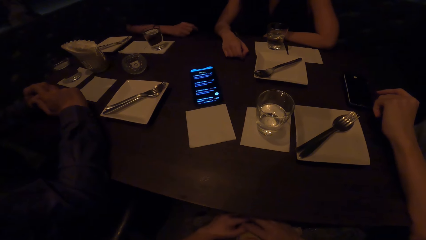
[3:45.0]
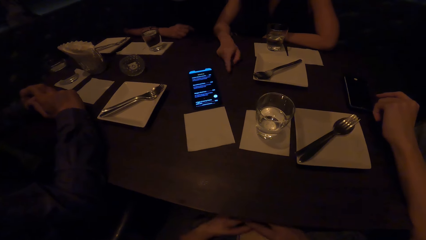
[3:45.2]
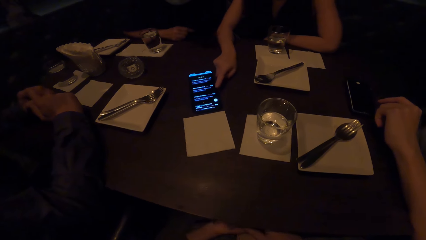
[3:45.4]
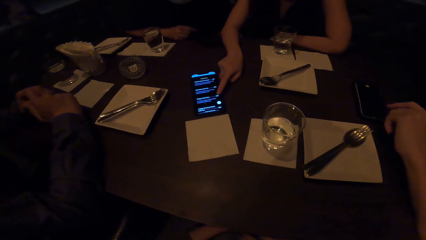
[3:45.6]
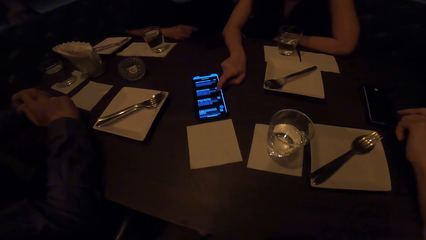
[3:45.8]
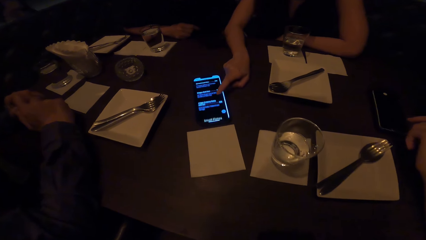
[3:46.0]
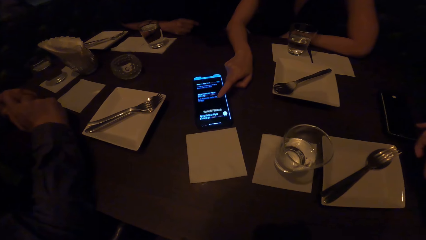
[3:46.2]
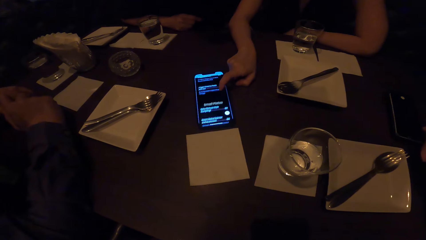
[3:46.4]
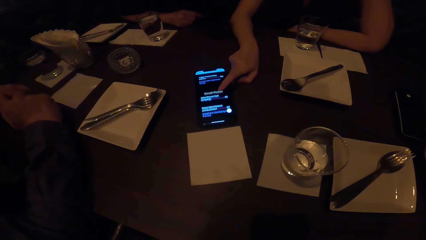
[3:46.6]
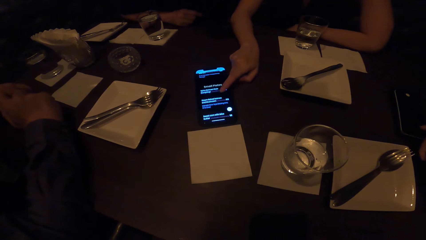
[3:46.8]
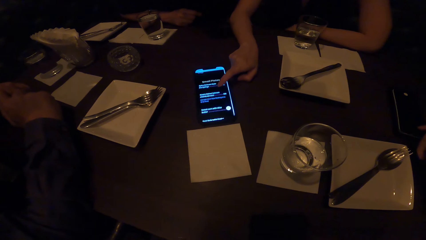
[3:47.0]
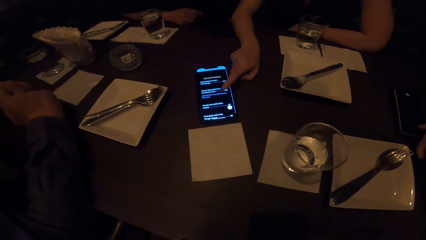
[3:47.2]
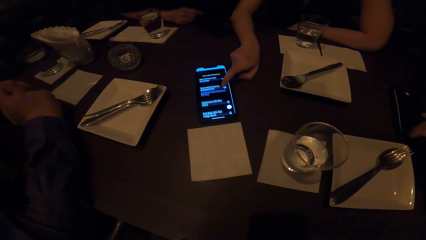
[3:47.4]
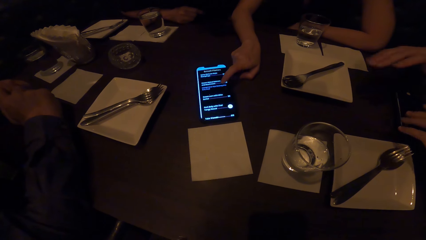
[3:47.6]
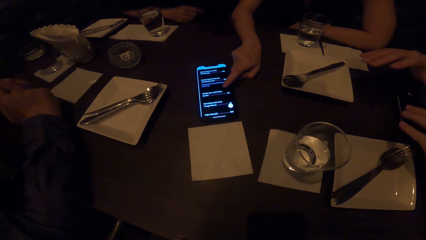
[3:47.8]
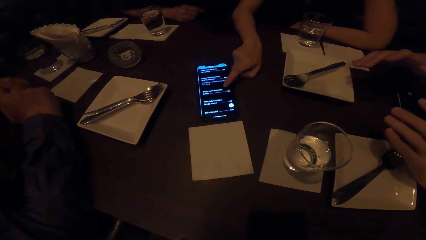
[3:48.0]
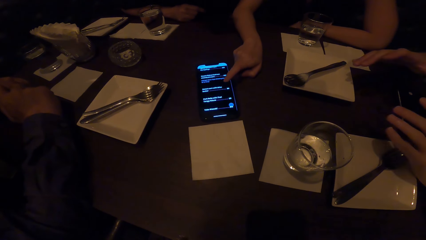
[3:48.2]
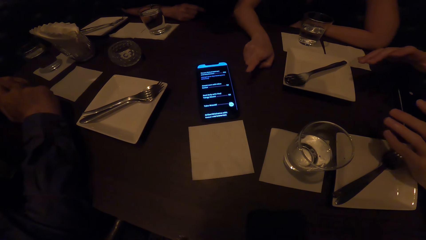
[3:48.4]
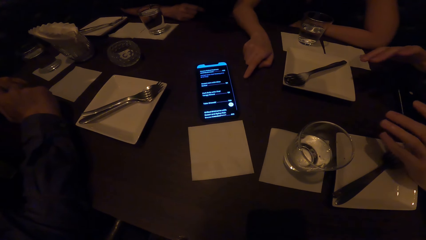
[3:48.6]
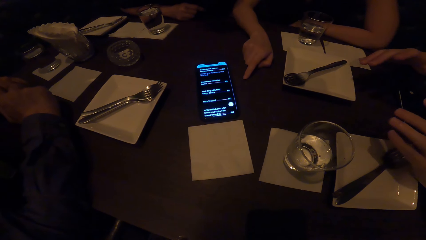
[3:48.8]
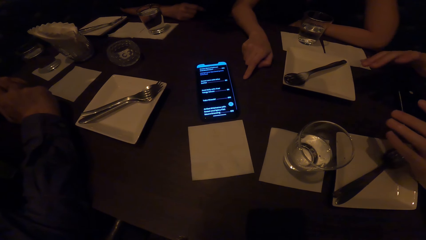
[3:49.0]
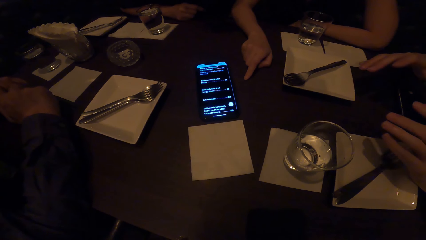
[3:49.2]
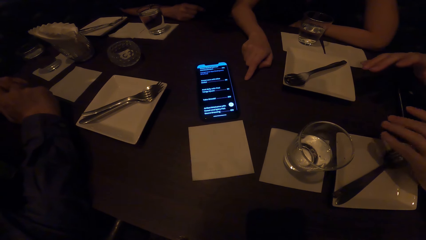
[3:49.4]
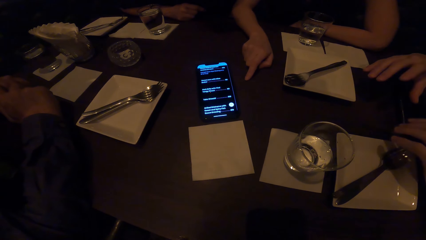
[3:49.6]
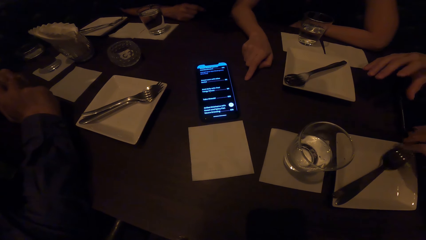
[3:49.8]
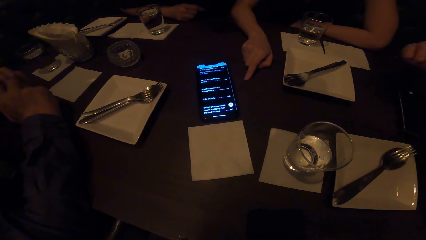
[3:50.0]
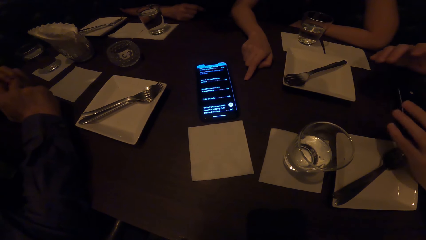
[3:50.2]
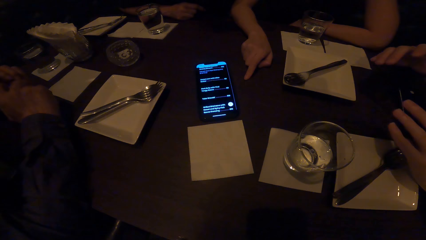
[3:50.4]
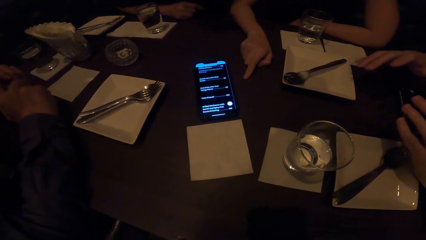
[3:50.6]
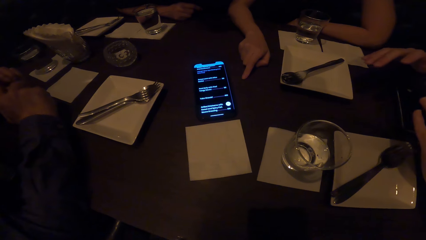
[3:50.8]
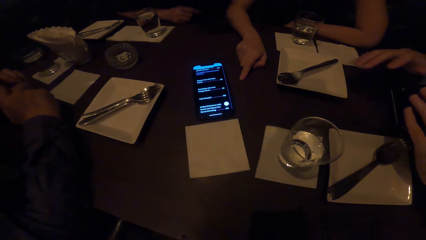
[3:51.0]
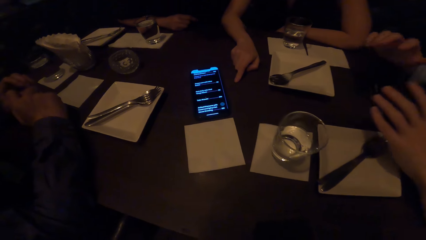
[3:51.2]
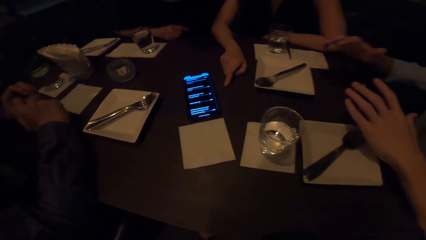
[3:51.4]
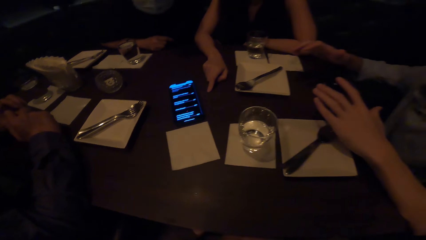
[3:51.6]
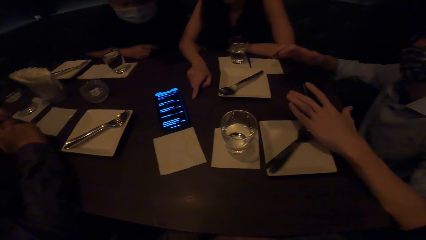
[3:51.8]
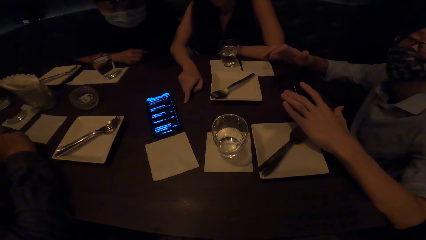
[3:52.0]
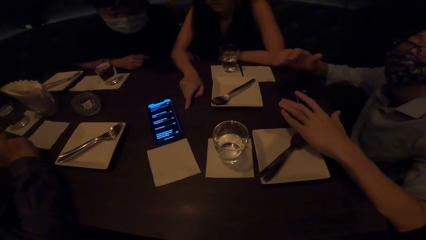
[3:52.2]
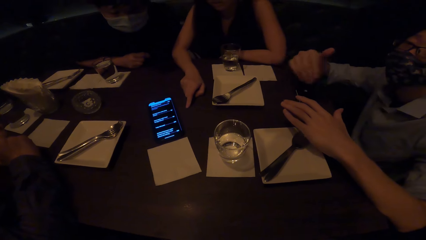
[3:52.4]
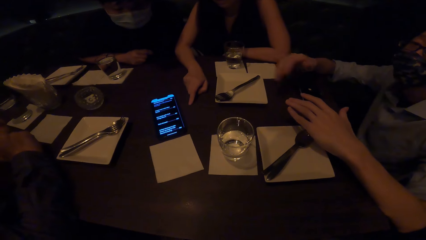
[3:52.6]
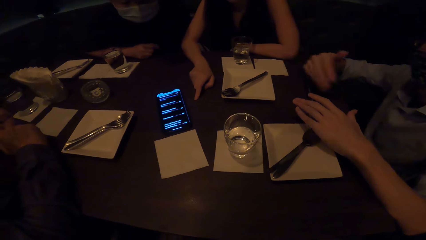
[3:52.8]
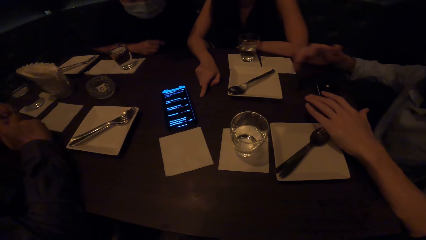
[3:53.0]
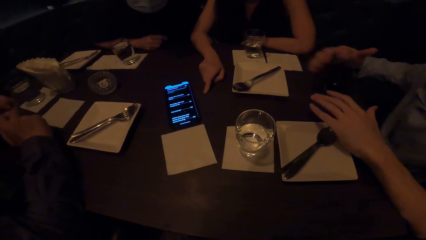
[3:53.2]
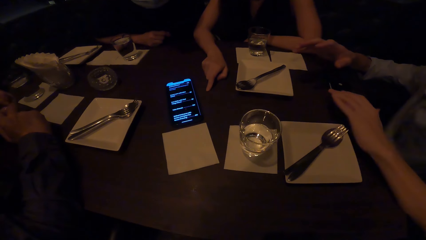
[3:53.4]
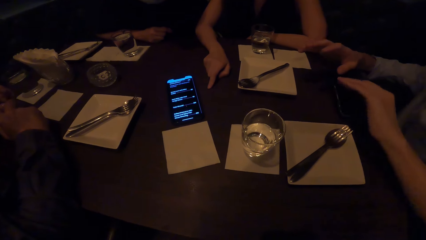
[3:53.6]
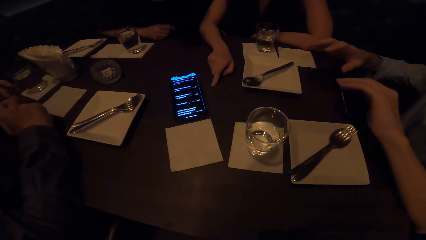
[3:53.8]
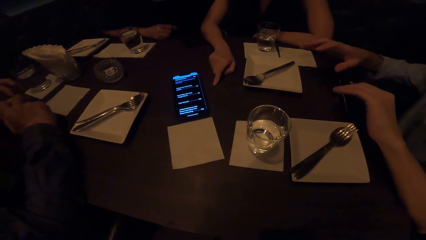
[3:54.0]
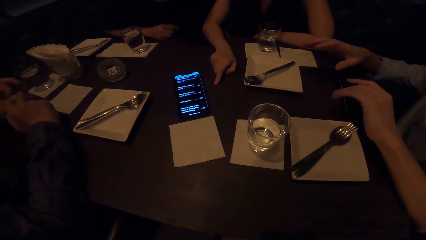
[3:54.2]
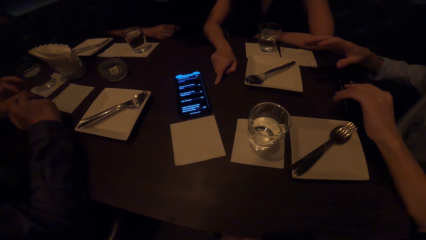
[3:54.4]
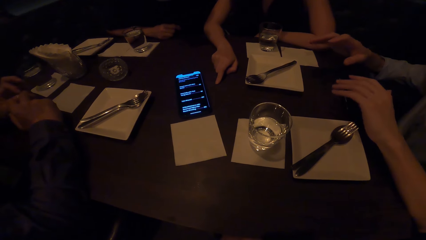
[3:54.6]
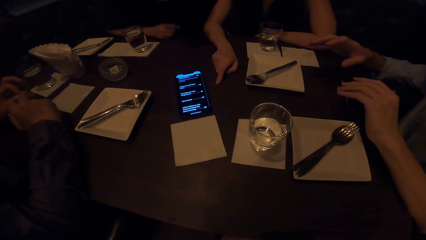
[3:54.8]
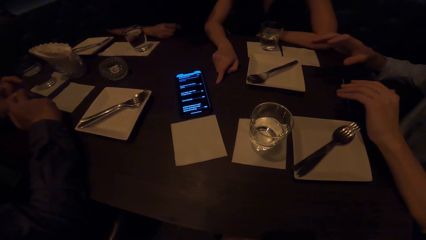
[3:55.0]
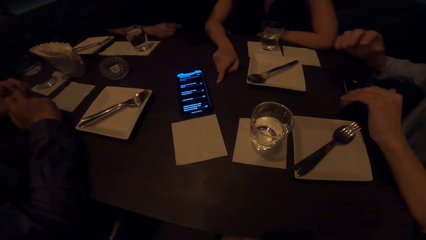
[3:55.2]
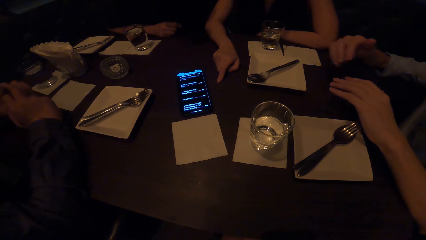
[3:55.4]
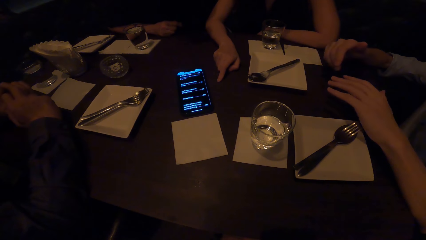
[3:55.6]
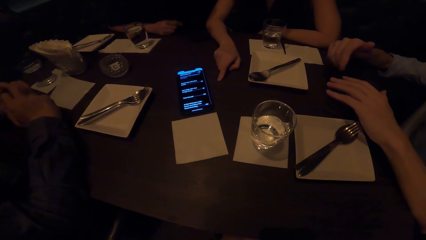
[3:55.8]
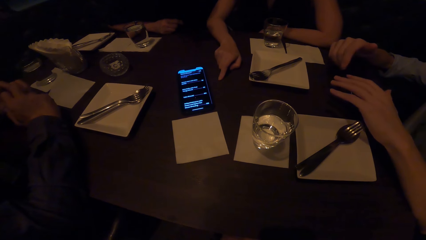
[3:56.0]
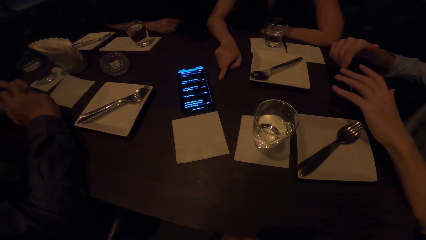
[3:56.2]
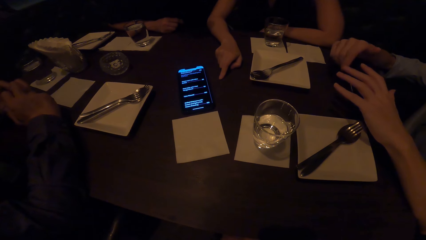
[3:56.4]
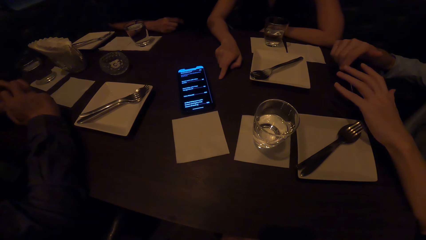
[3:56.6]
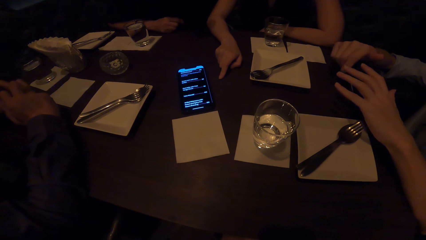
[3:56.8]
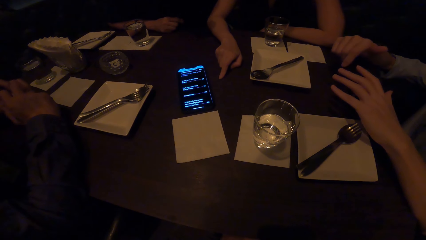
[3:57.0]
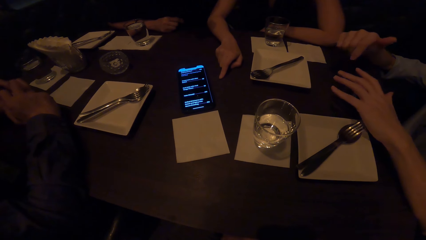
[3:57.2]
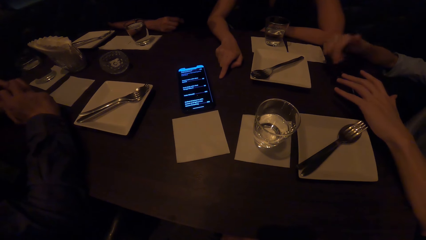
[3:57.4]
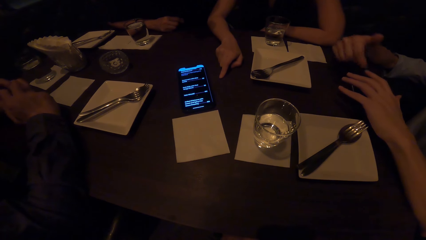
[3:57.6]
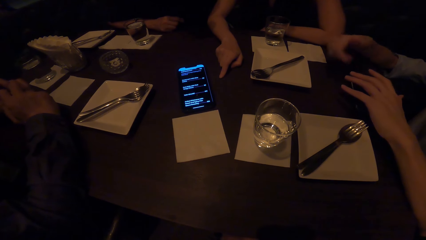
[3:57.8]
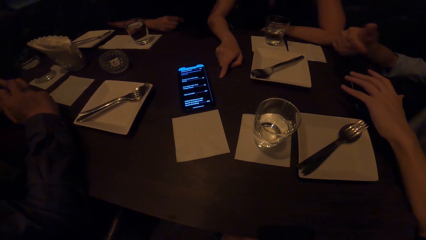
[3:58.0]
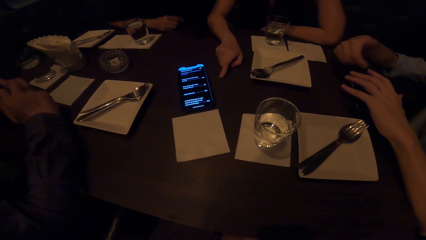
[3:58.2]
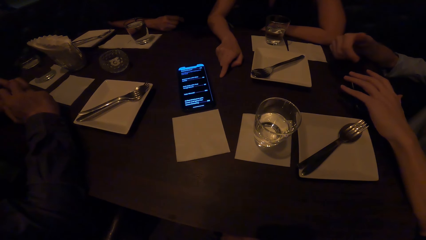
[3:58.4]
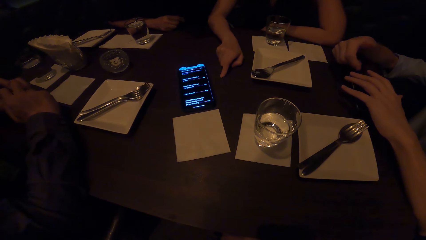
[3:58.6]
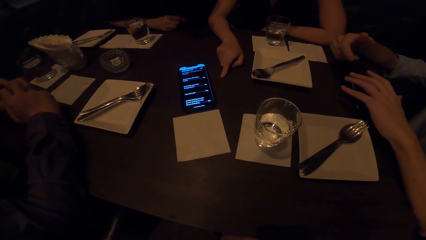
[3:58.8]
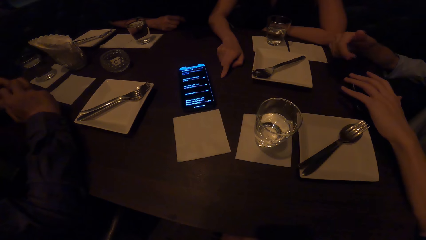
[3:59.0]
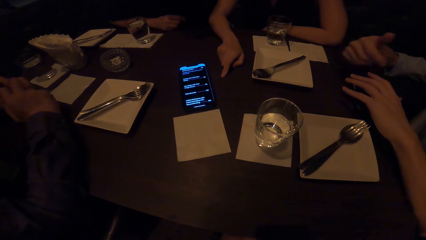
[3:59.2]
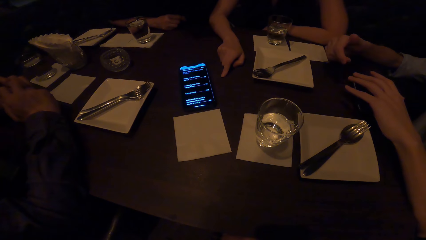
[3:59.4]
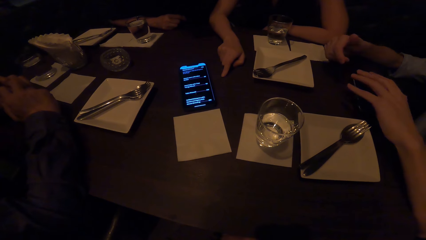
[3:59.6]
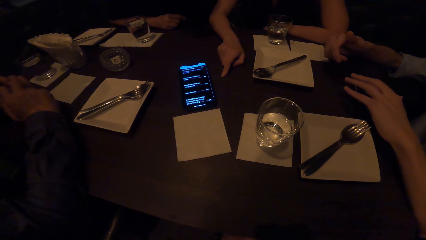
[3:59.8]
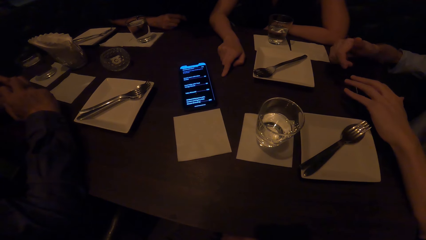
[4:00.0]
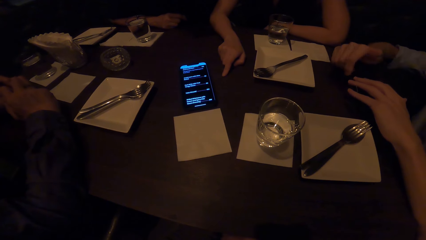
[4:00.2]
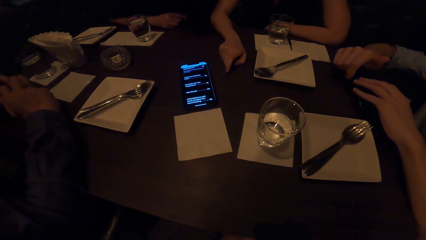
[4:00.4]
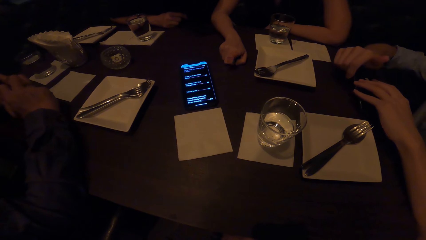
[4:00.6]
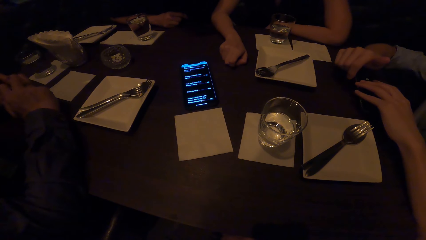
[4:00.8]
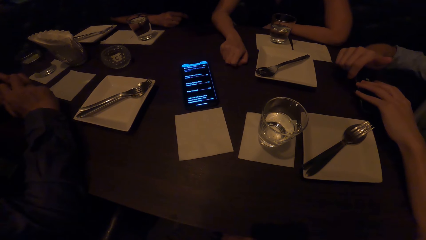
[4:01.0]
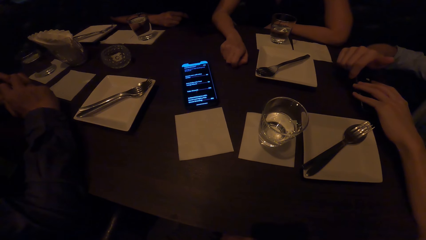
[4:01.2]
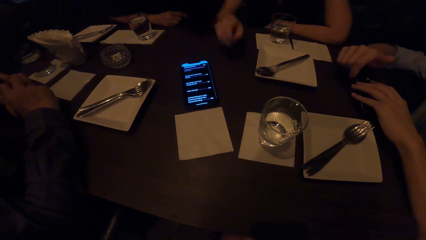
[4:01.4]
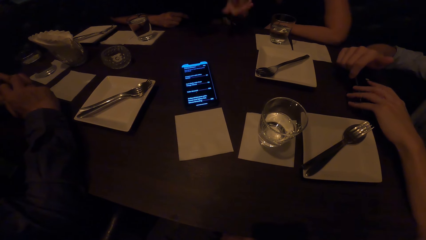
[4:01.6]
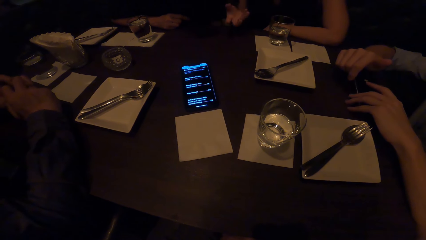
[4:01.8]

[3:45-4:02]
A woman operates the phone. A man gestures. Another man gestures with his hands.
